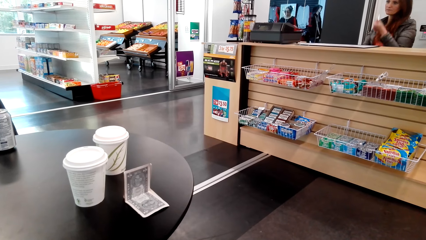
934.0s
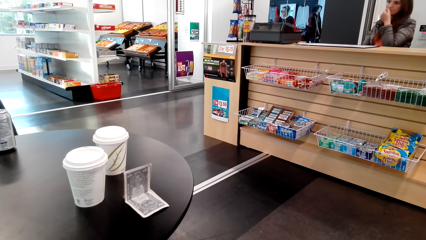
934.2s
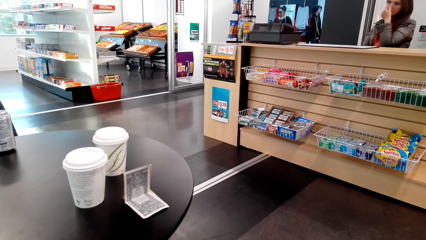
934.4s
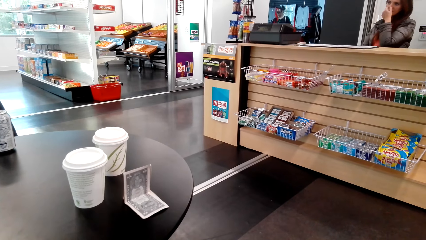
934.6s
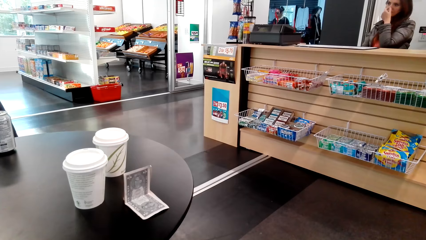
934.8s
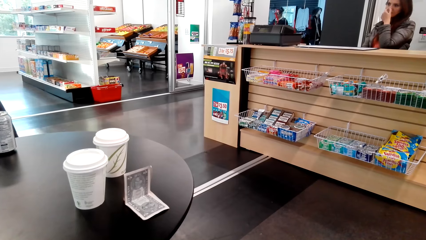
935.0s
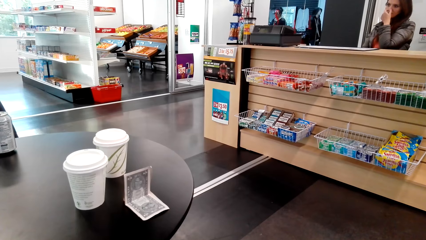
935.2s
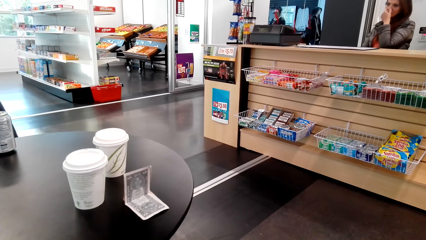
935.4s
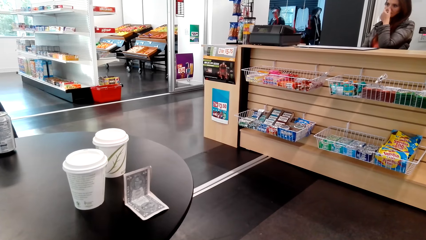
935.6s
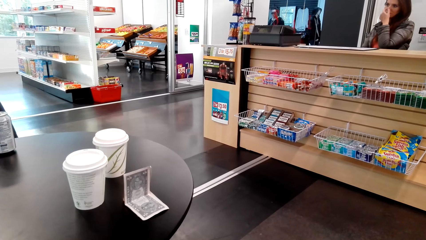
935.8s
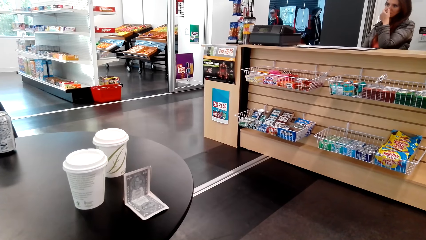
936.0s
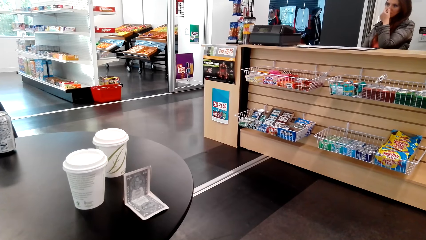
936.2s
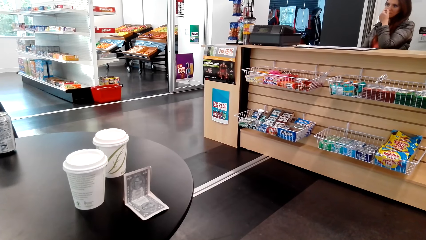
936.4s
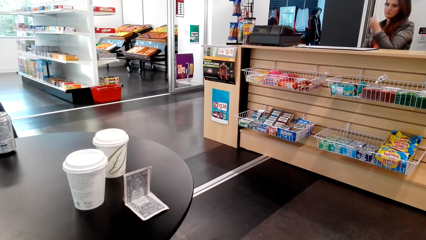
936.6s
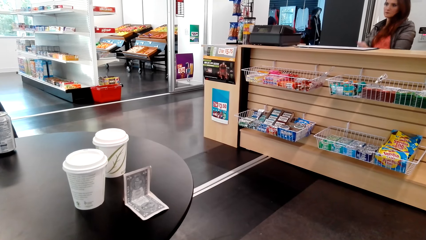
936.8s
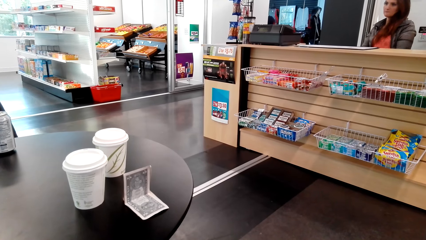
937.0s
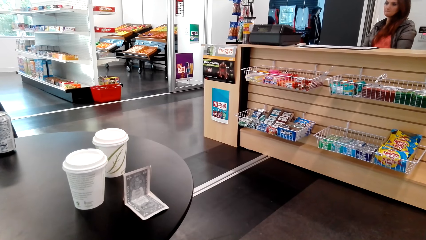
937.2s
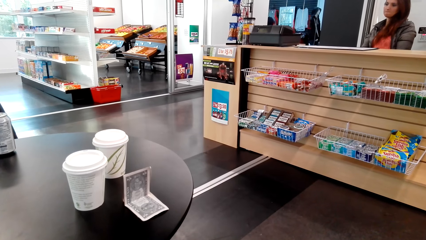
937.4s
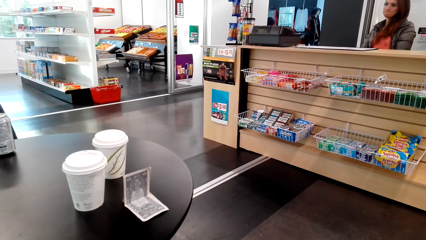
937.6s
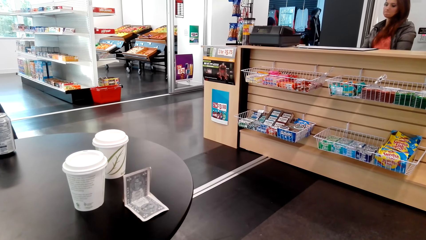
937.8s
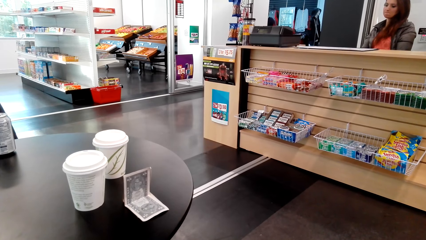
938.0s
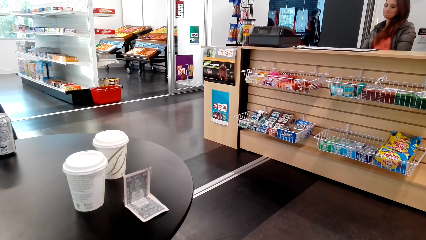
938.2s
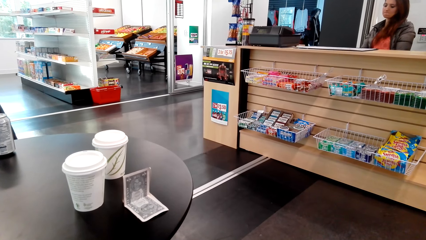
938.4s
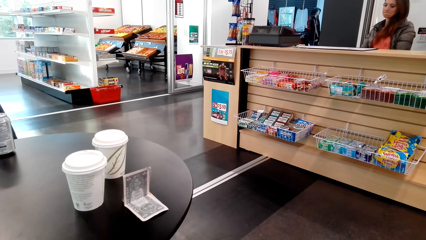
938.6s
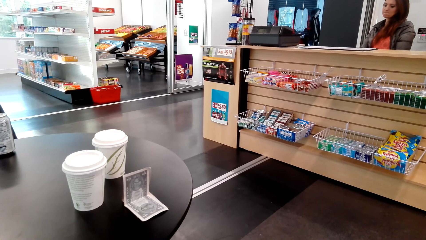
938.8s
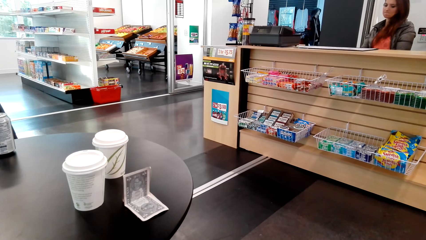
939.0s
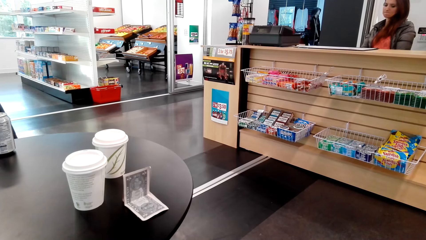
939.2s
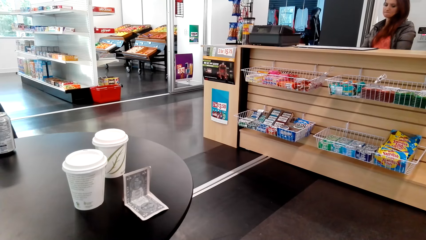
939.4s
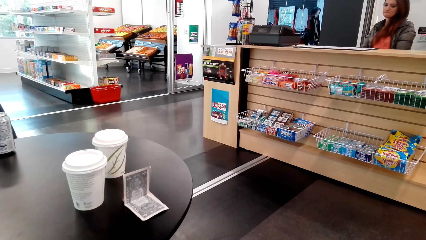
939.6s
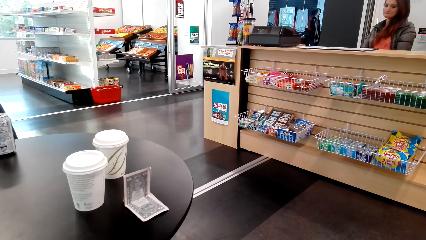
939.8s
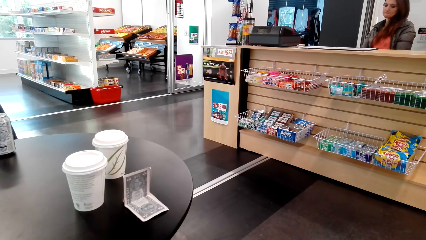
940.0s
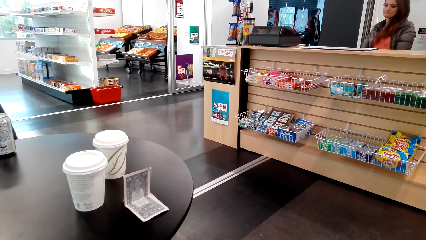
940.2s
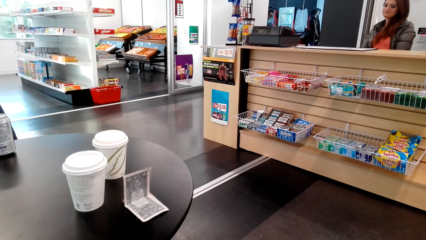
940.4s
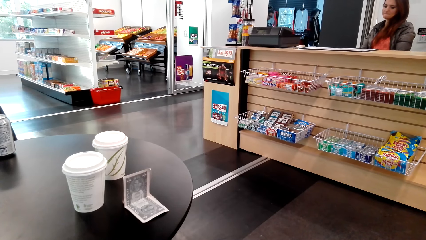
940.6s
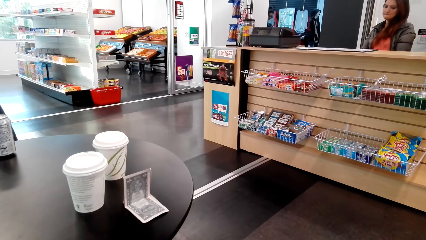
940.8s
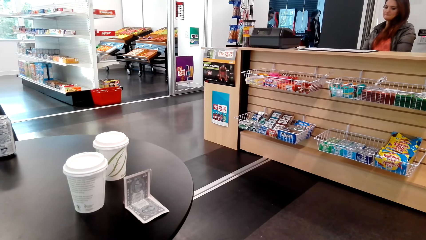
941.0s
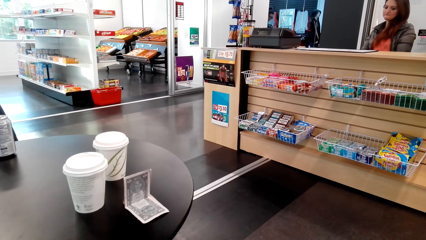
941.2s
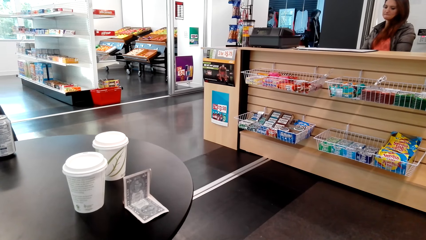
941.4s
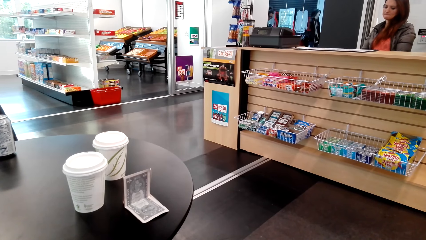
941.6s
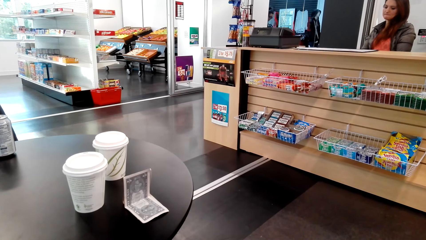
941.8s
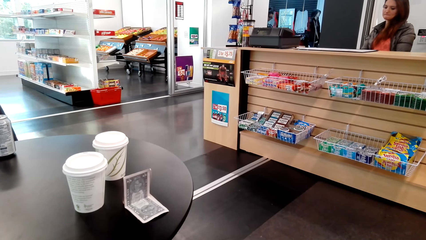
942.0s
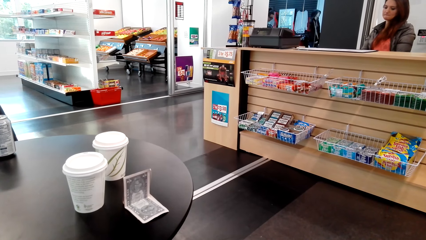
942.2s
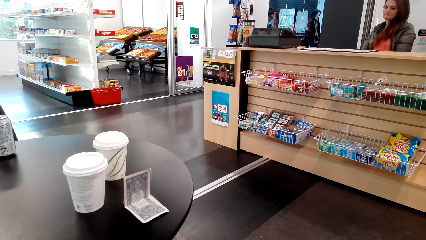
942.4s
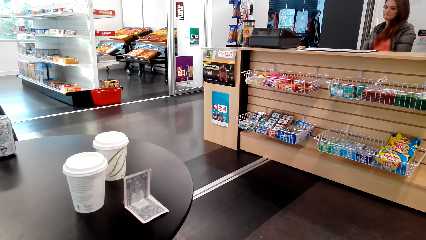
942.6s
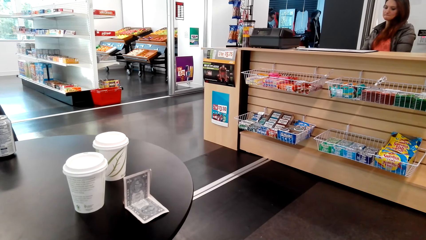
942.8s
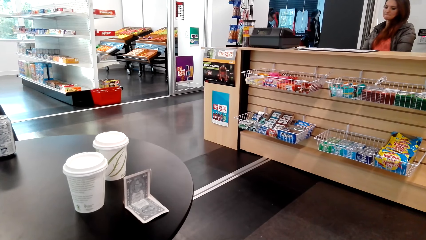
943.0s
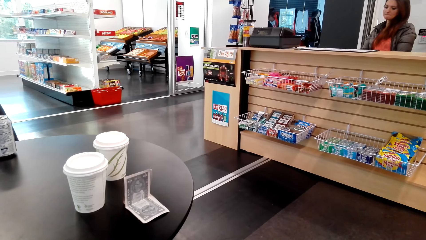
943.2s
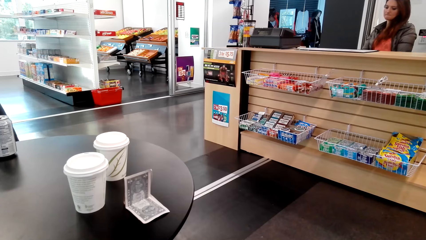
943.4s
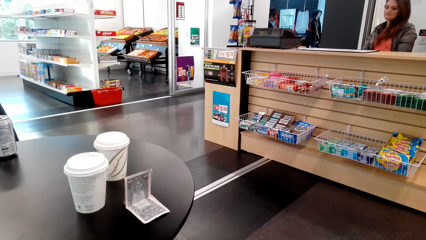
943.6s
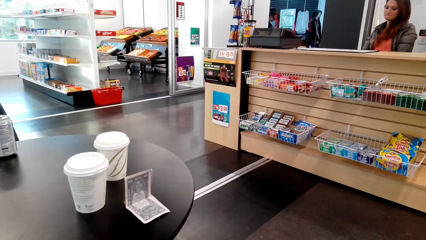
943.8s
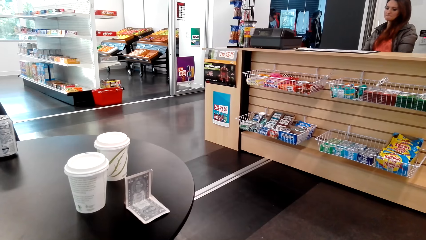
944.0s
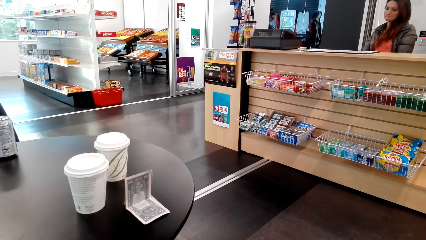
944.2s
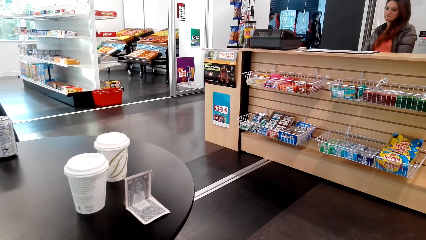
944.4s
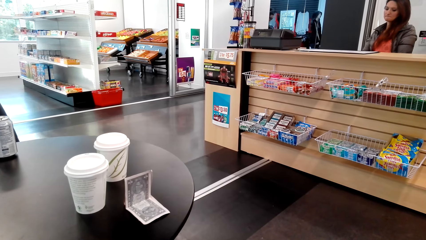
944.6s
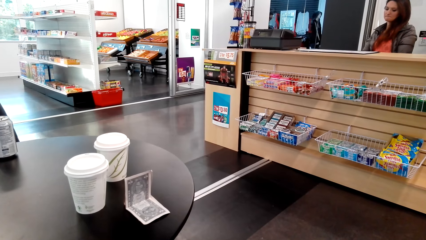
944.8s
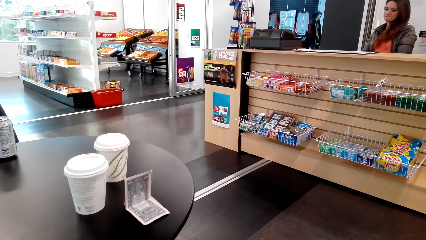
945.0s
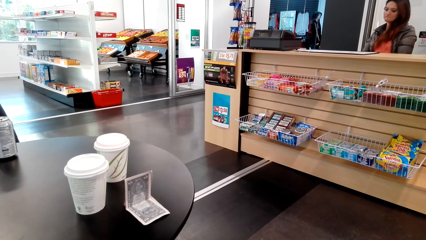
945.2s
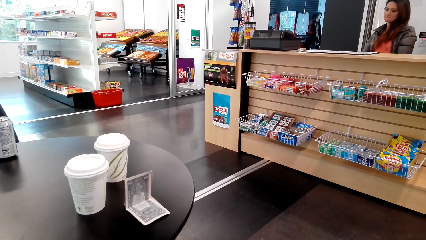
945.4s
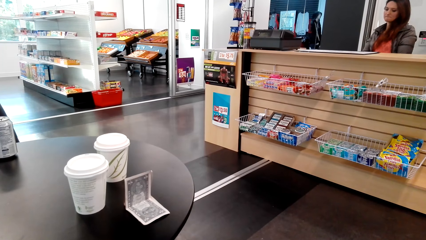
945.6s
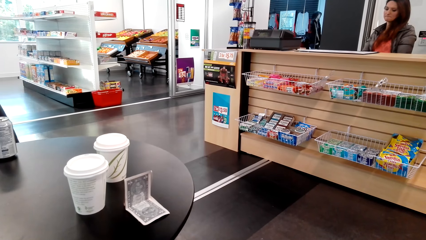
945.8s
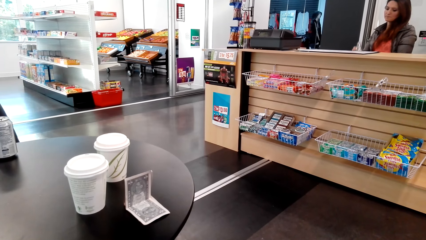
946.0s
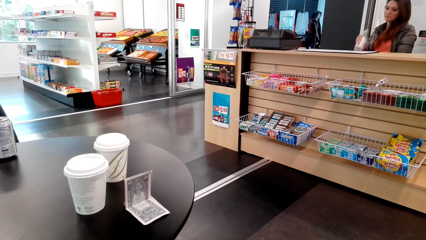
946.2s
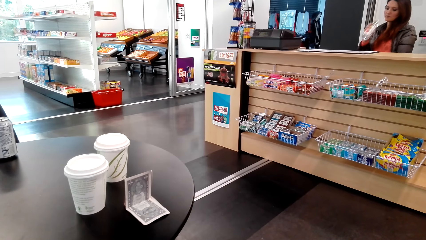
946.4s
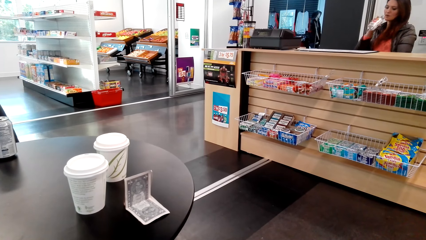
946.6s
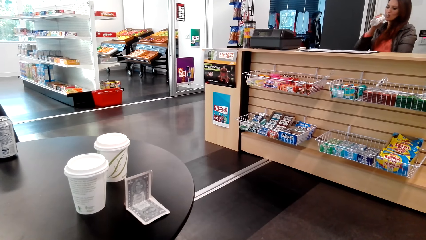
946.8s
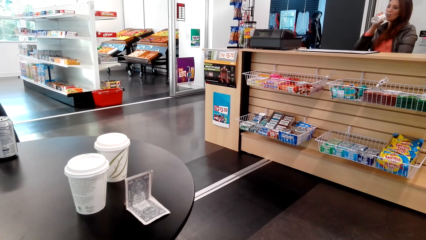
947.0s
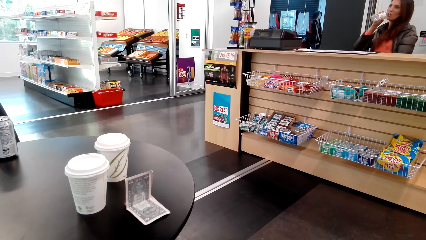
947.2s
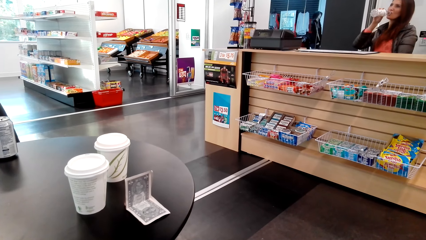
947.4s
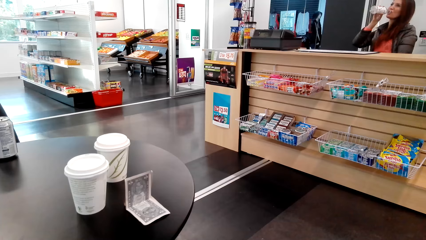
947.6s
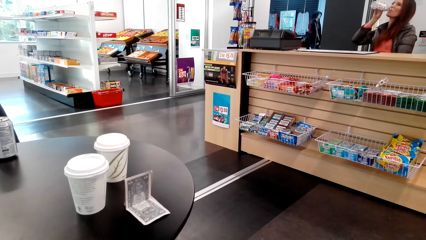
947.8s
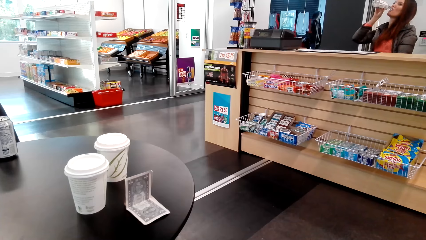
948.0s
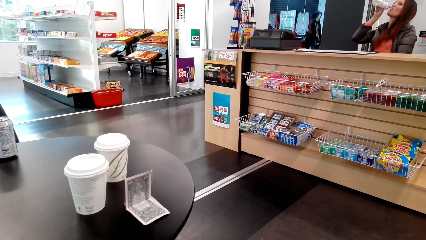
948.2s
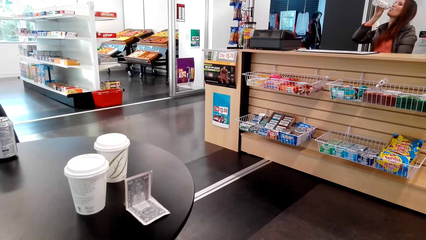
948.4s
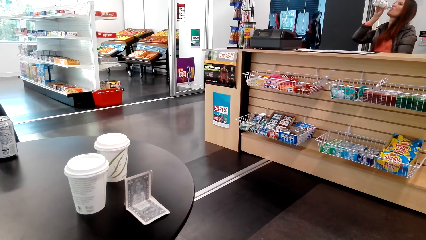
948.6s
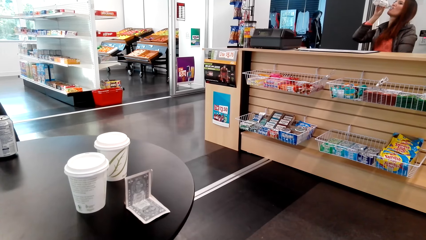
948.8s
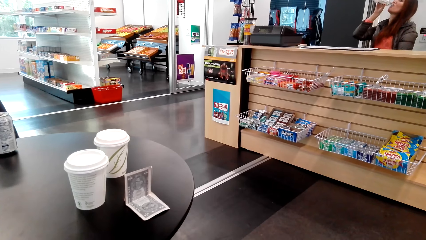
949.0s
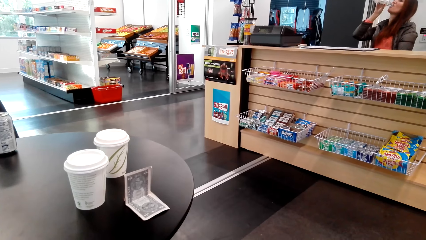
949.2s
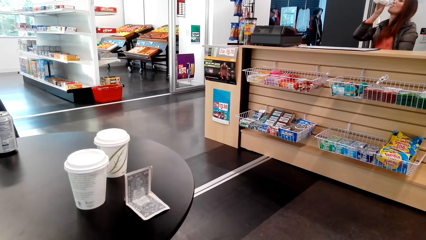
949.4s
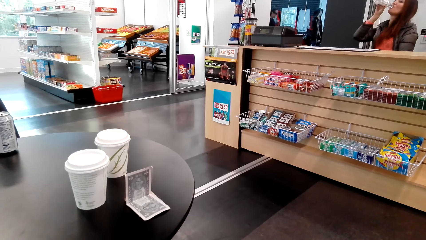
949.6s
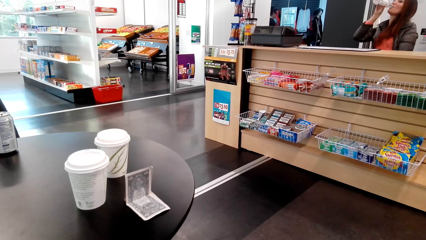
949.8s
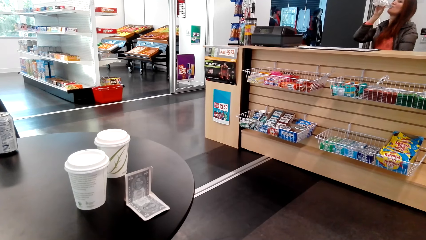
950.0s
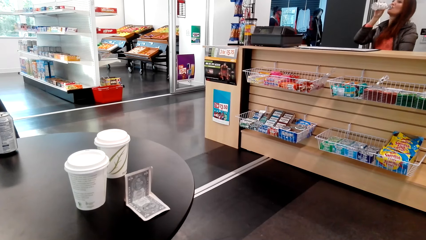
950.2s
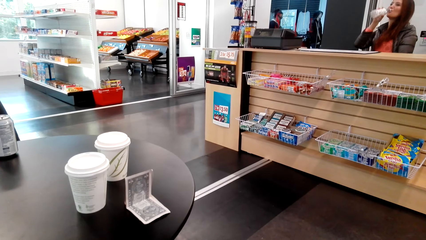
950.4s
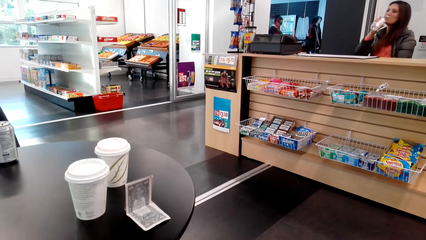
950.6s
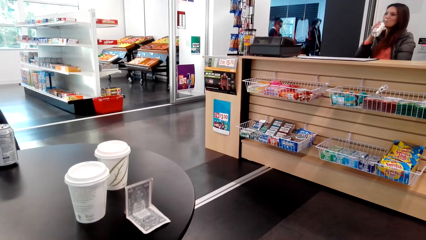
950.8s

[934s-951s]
A cashier touches her face with her left hand. The camera wearer looks in front. The cashier drinks something.
